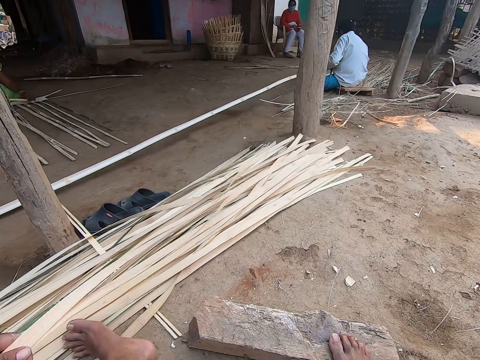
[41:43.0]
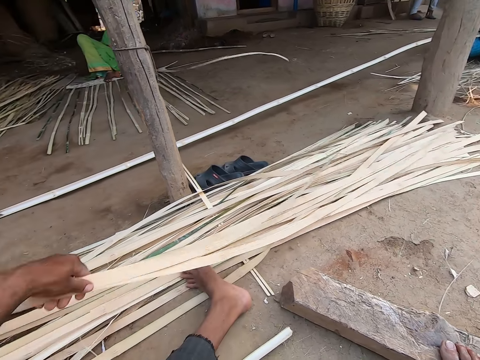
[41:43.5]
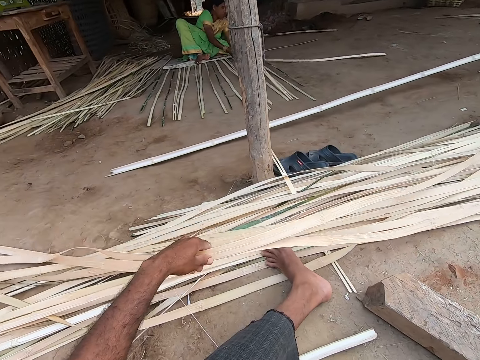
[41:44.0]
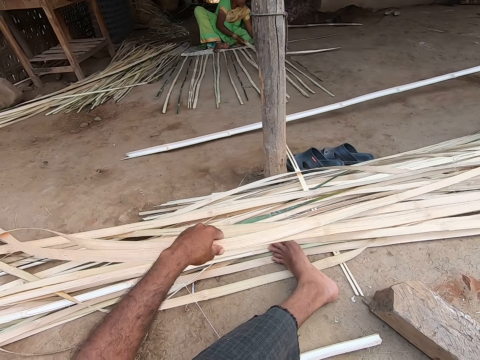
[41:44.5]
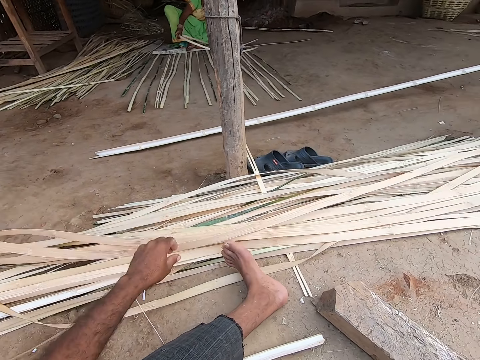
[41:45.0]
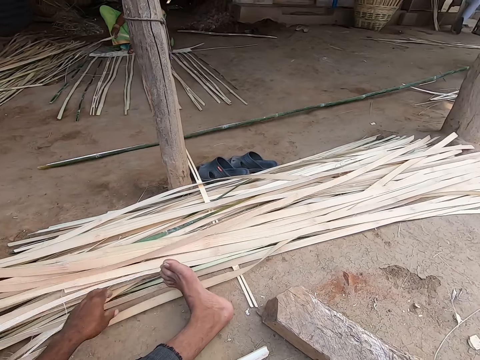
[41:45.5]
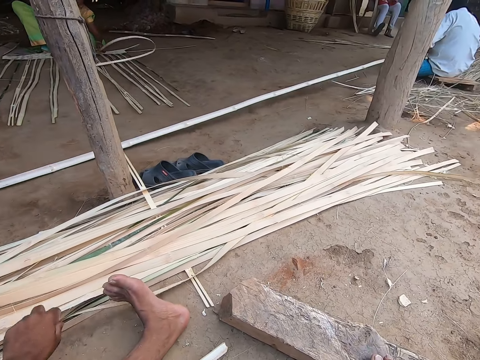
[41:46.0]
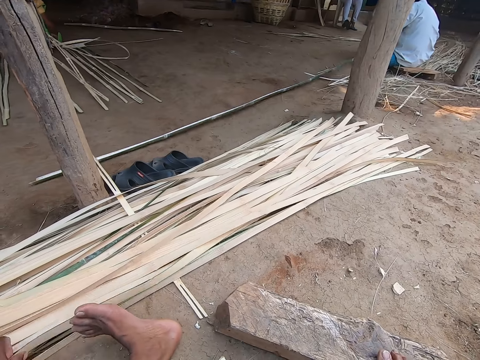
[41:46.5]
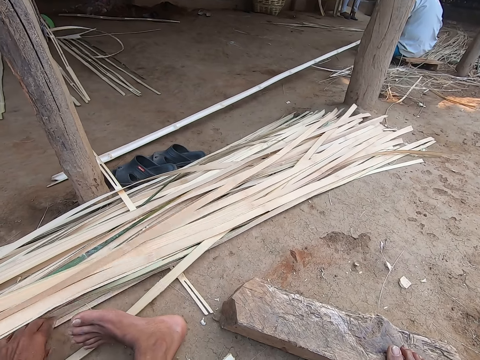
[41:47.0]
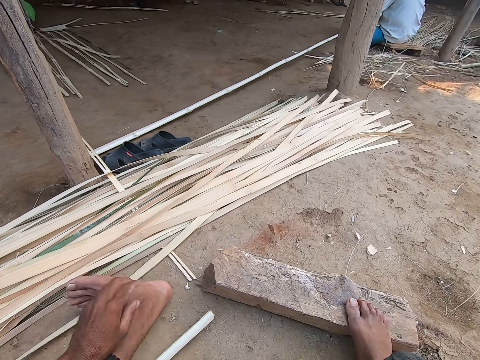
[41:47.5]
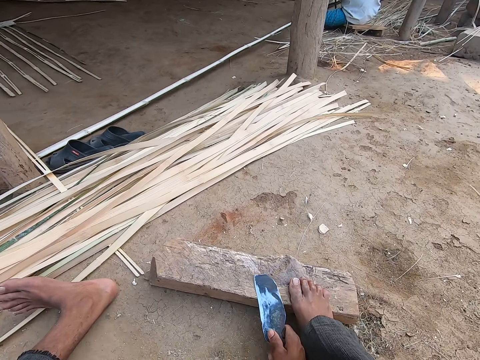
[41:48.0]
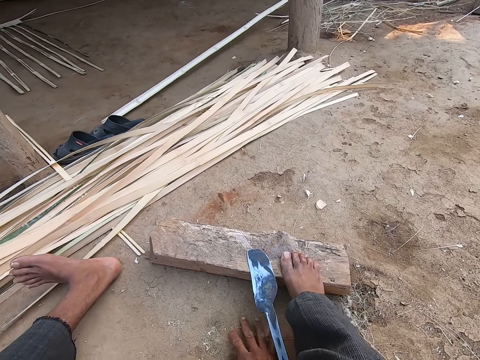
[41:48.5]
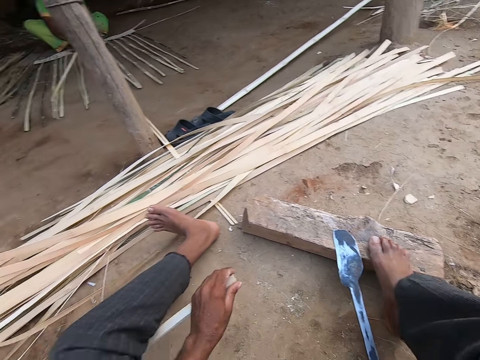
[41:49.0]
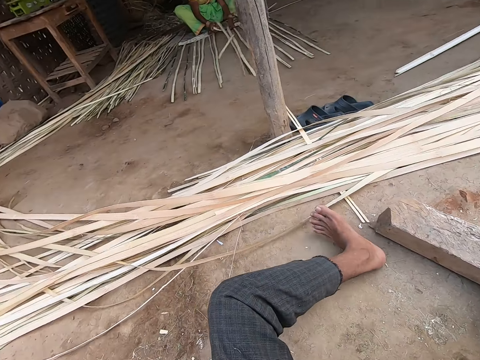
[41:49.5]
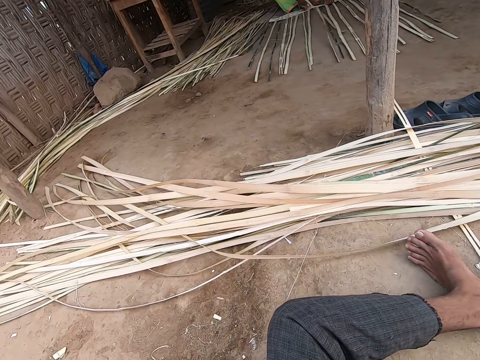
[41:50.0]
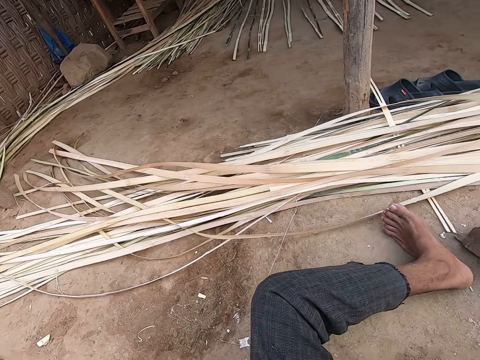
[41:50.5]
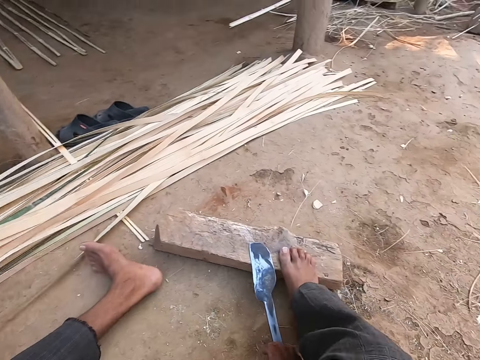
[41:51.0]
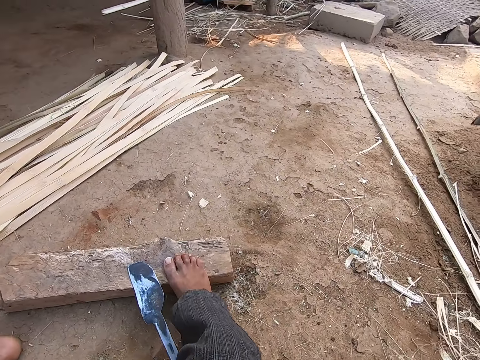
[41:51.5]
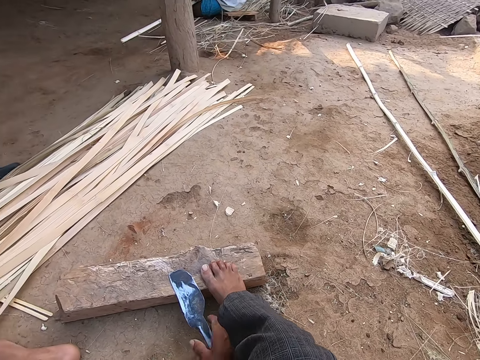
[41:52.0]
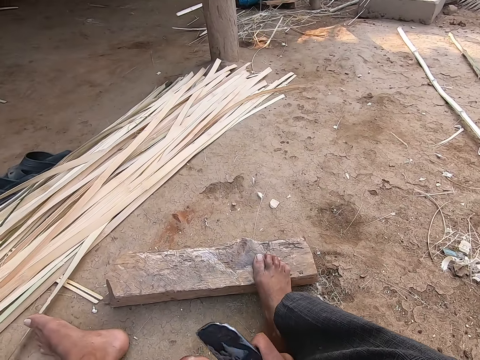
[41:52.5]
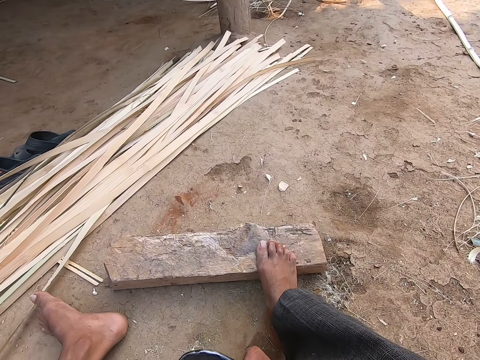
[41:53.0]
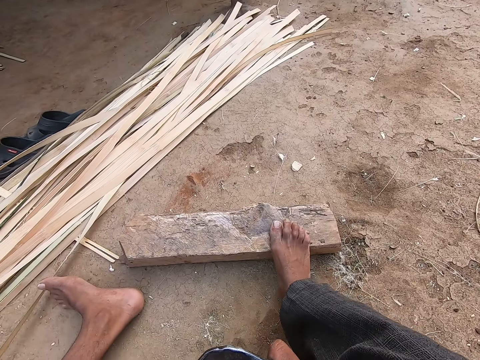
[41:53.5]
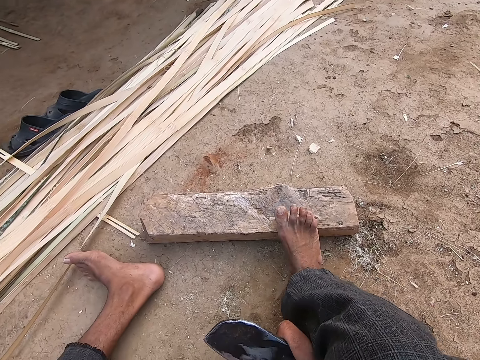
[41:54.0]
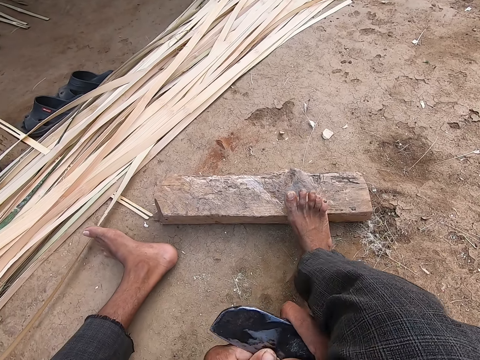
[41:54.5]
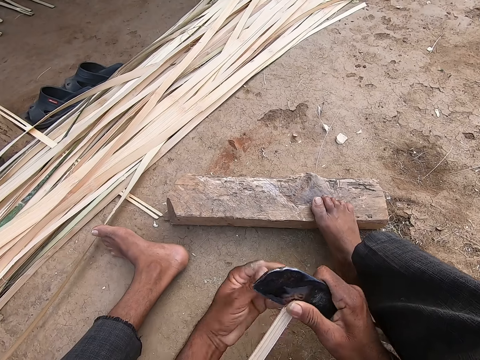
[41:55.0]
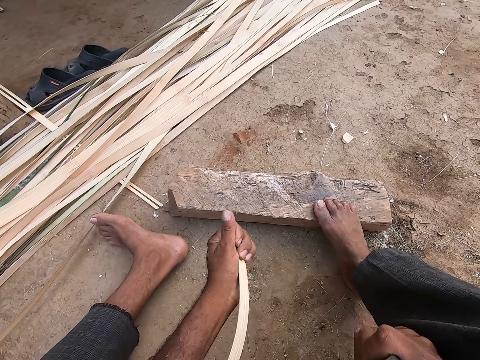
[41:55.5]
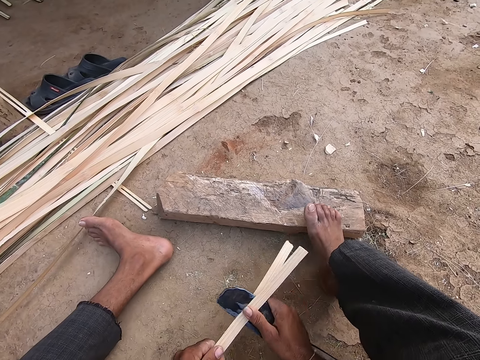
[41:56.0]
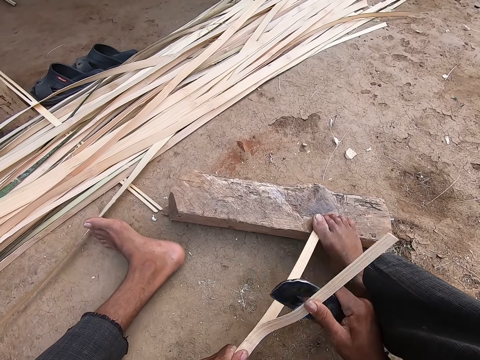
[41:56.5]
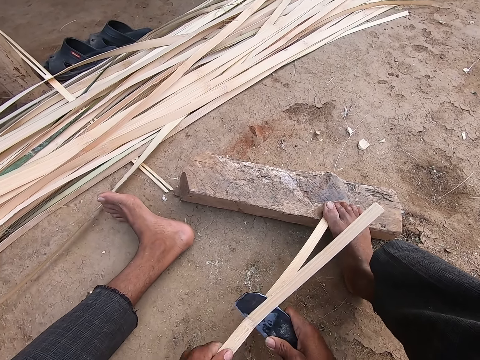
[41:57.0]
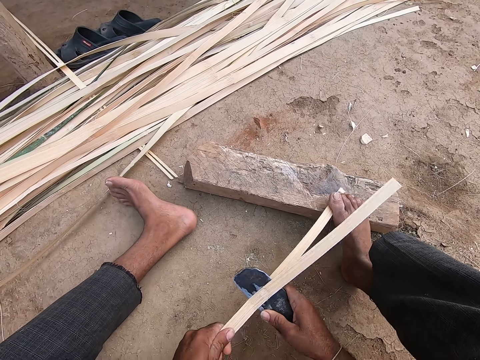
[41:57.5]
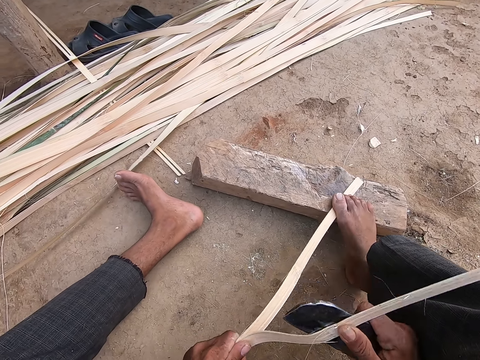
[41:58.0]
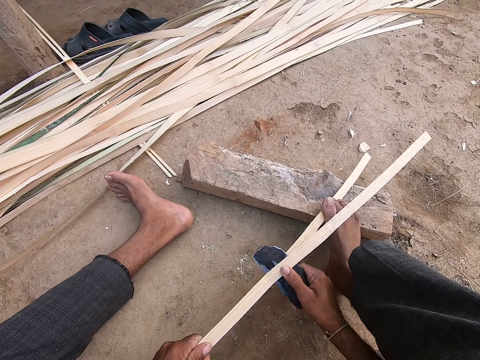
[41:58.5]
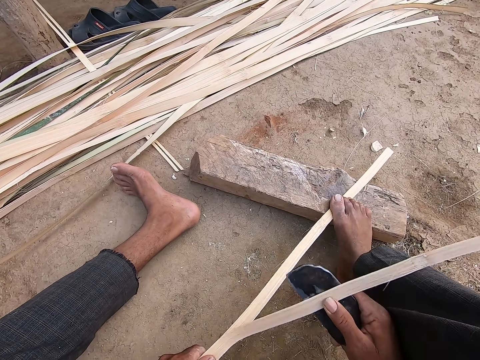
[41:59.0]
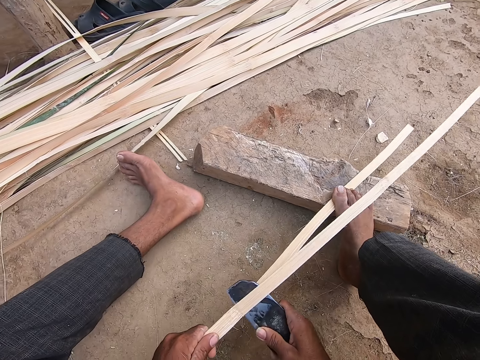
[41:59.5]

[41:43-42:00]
A man lifts a bamboo from the ground with his left hand. A woman converses with the camera wearer and another man. The camera wearer drops the bamboo slats in his left hand on the bamboos on the ground. He picks up a reed and places the reed on the other reeds. He picks up a bamboo slat from the ground with his left hand. He drops the blade in his right hand on the wood log on the floor. He picks up the blade from the wood log on the ground with his right hand. He splits the bamboo slat in his left hand with the blade in his right hand. He cuts the reed.

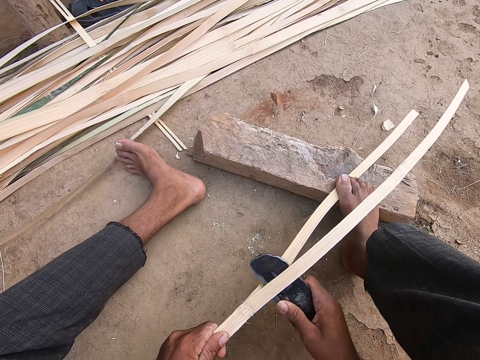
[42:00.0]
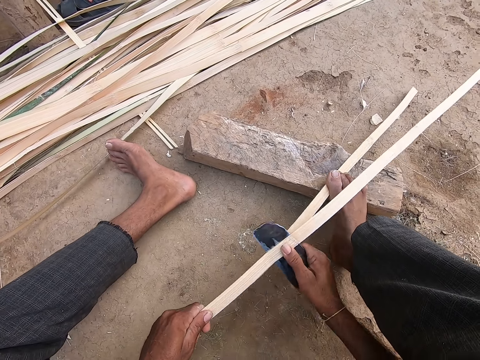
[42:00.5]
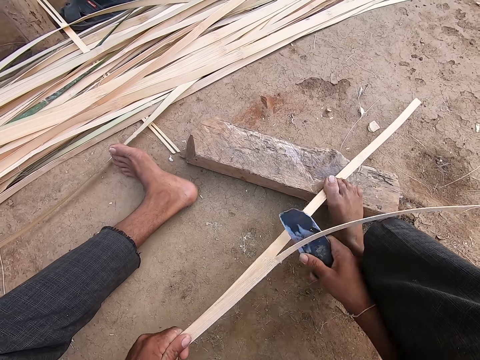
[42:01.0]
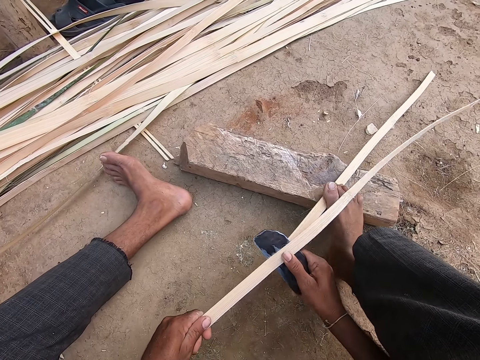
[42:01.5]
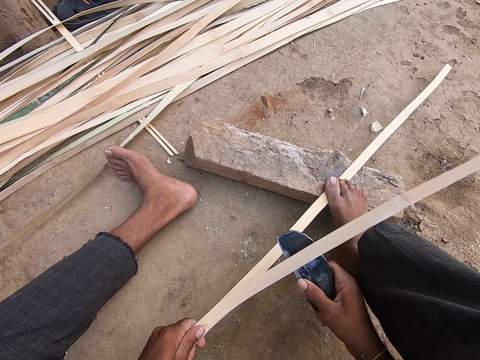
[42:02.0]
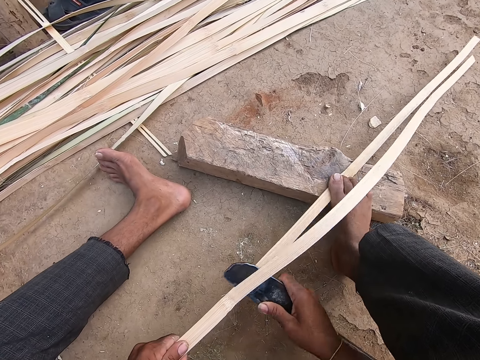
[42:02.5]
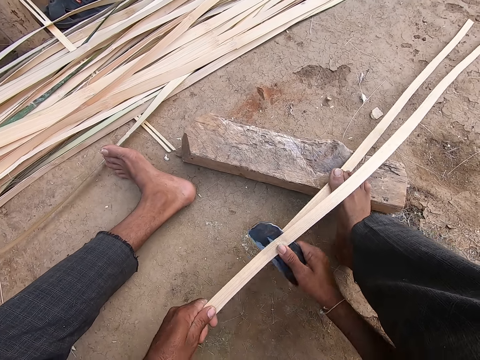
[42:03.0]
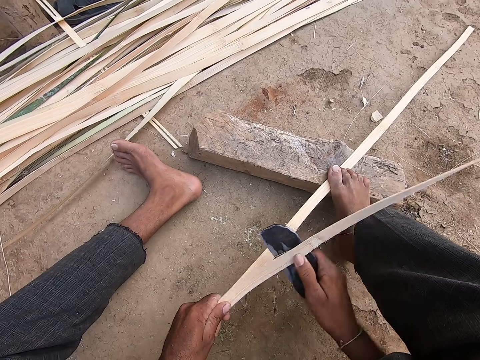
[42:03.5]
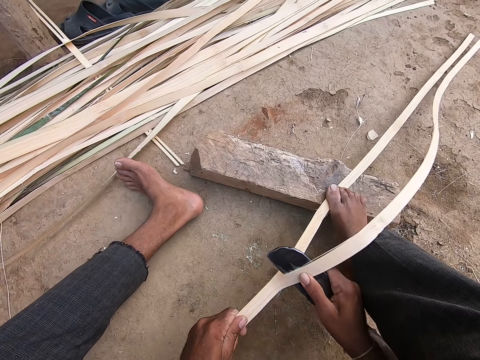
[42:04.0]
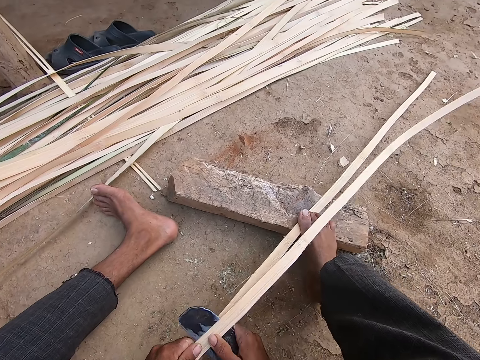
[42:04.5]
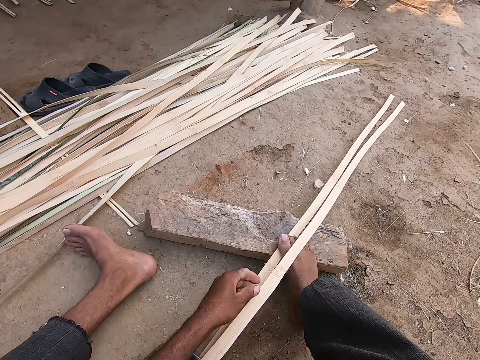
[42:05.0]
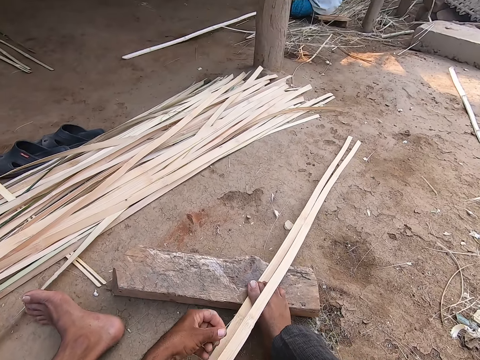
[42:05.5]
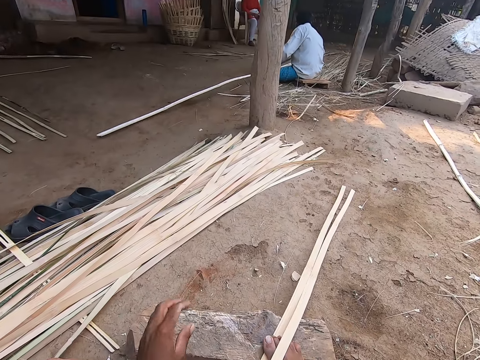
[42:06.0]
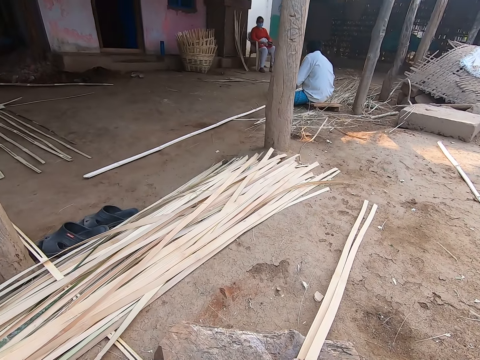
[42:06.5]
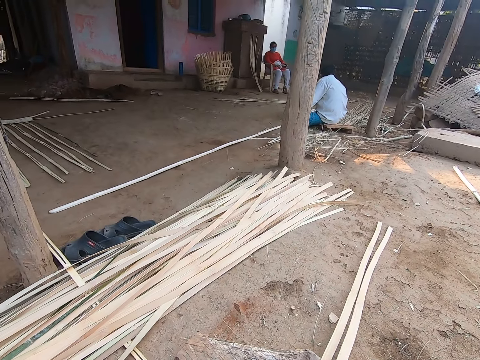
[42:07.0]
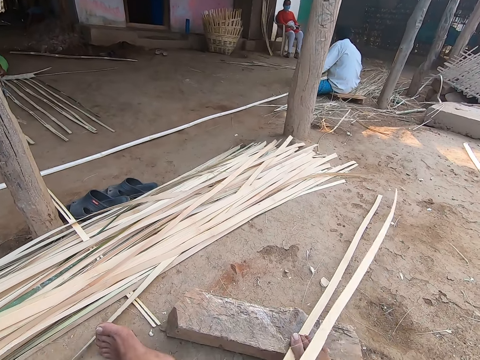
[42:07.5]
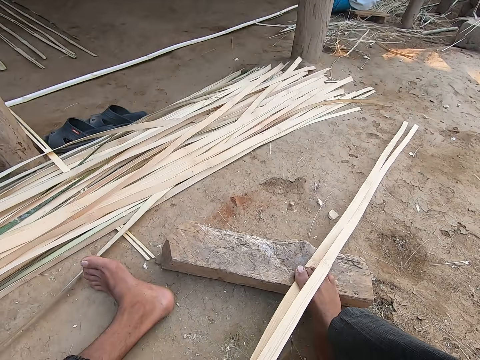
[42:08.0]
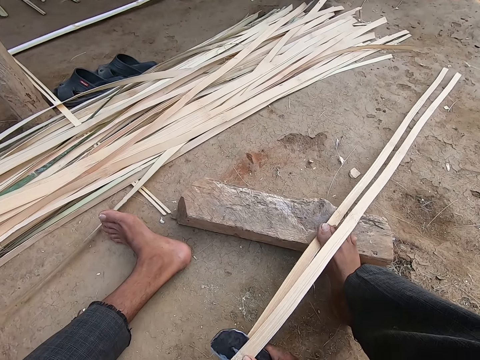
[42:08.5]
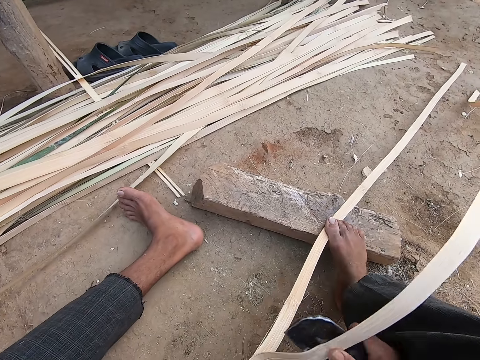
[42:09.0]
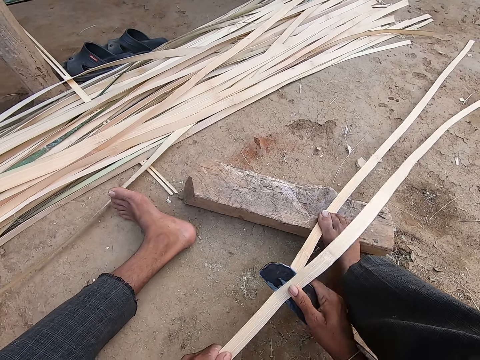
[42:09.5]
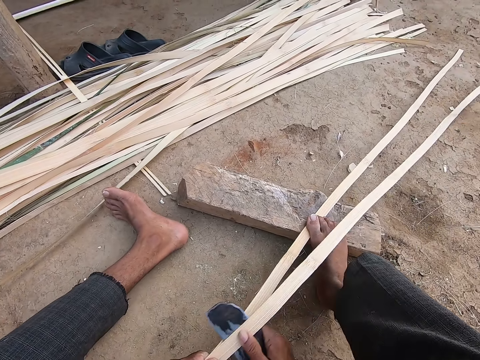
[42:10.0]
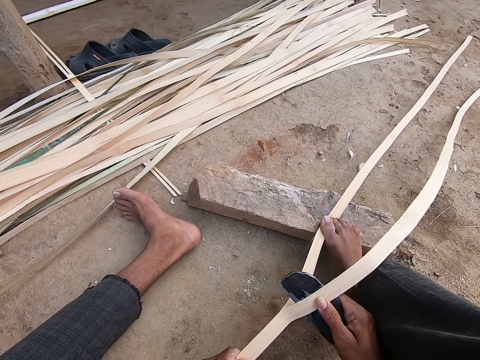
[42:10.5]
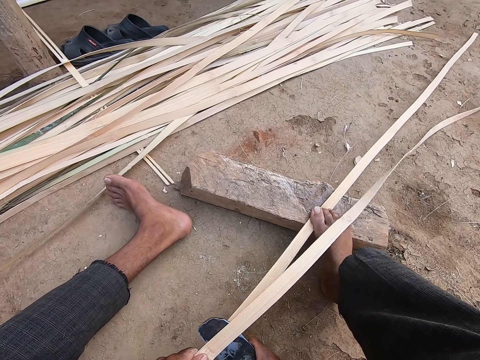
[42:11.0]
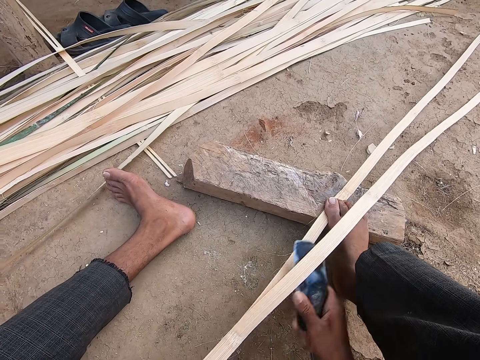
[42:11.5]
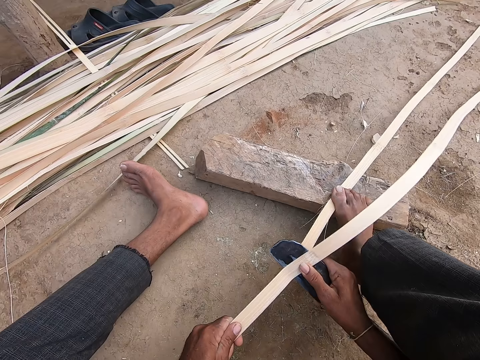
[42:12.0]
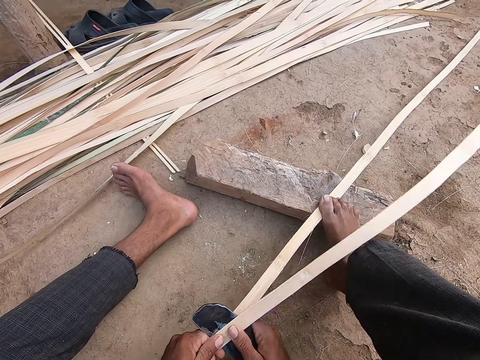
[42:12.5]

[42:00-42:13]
The camera wearer converses with a man, a woman and another man. He removes a strand of bamboo from the bamboo slat in his hands. The first man adjusts the bamboo in his left hand. The camera wearer lifts his hand from the reed. He cuts the reed. He splits the slat in his left hand with the blade in his right hand.
